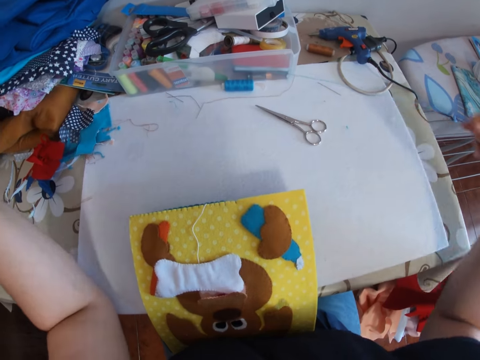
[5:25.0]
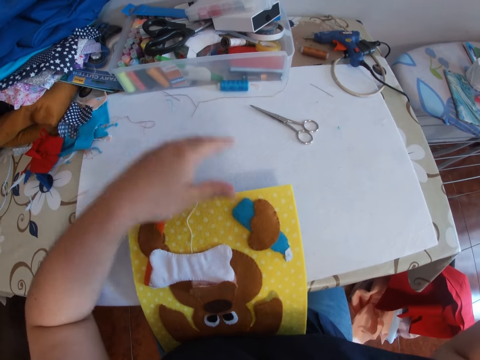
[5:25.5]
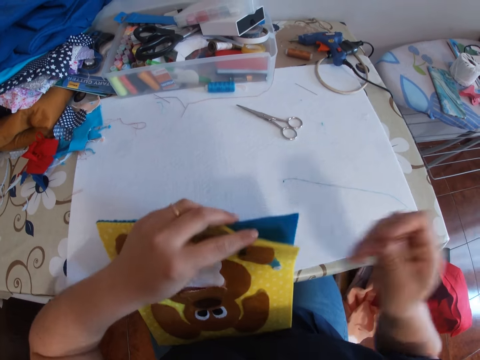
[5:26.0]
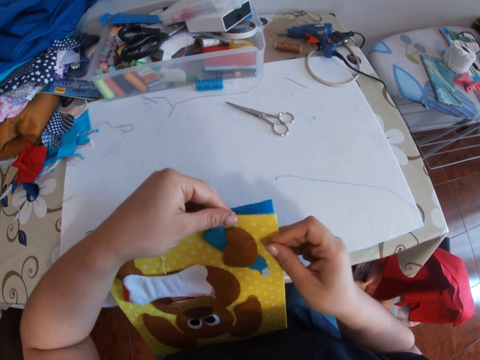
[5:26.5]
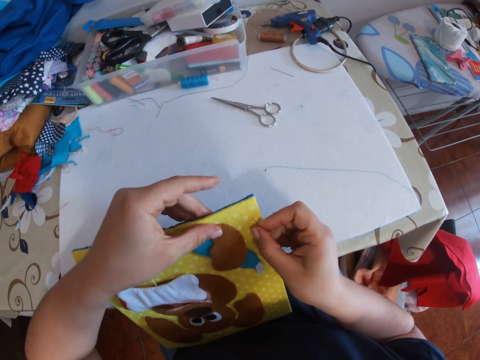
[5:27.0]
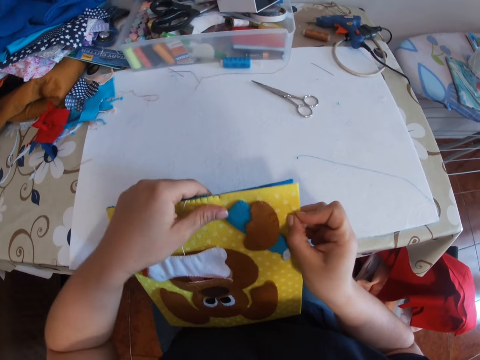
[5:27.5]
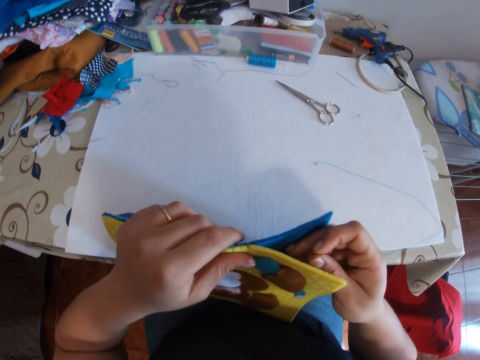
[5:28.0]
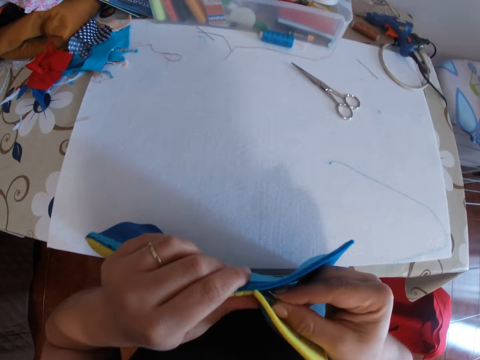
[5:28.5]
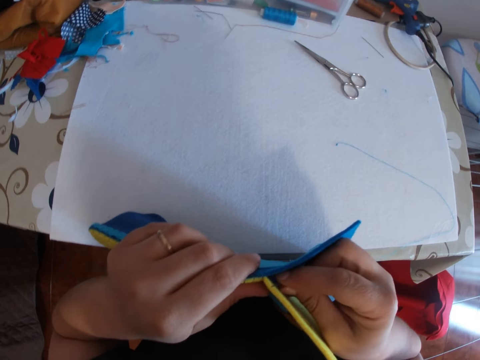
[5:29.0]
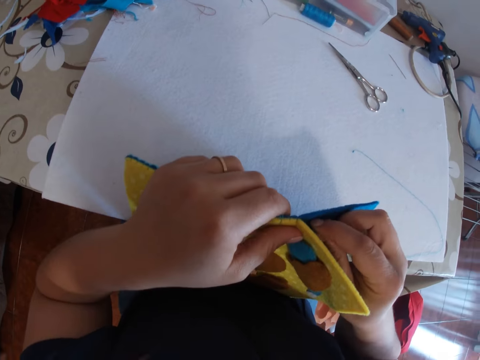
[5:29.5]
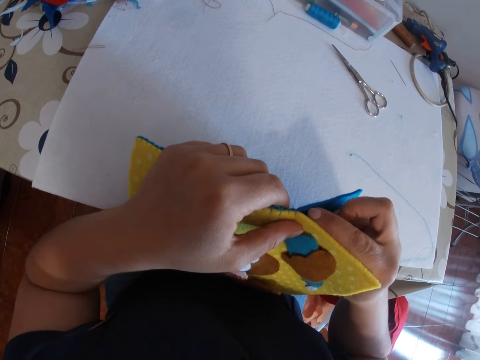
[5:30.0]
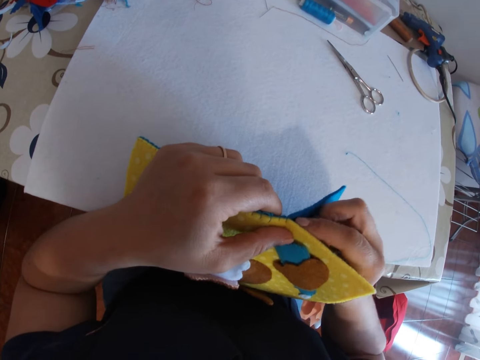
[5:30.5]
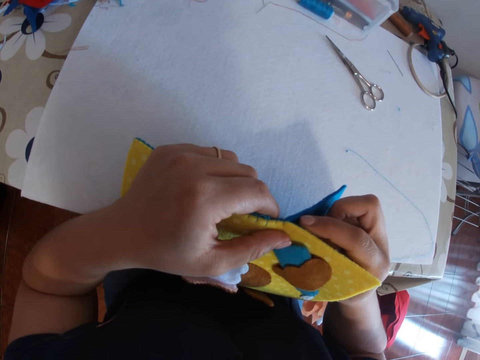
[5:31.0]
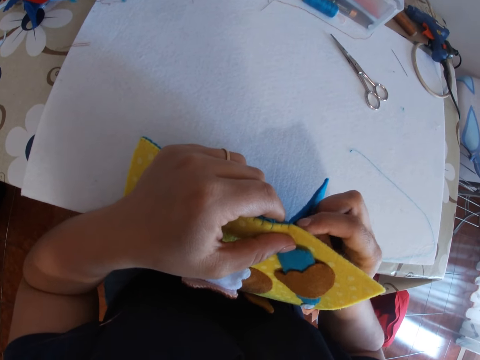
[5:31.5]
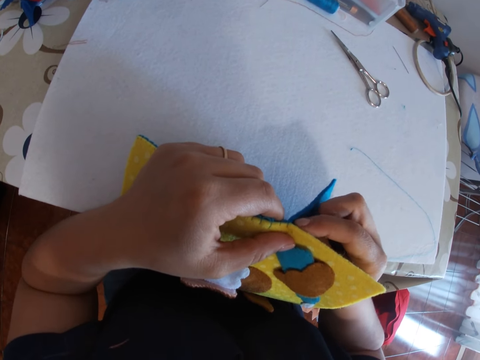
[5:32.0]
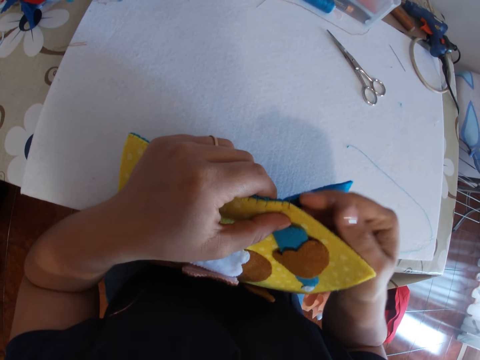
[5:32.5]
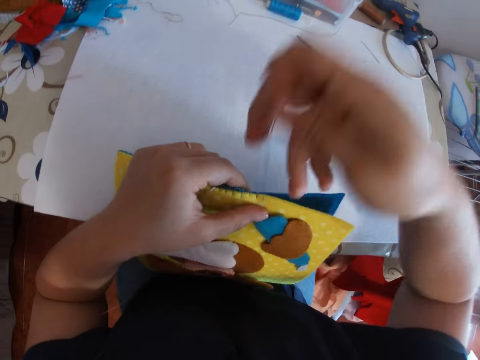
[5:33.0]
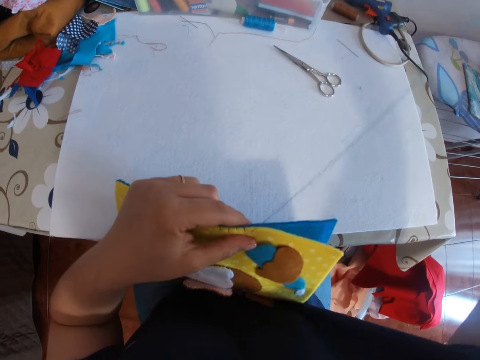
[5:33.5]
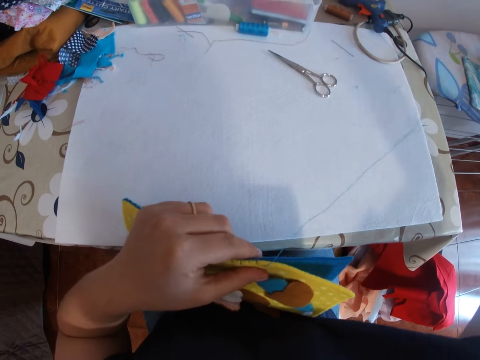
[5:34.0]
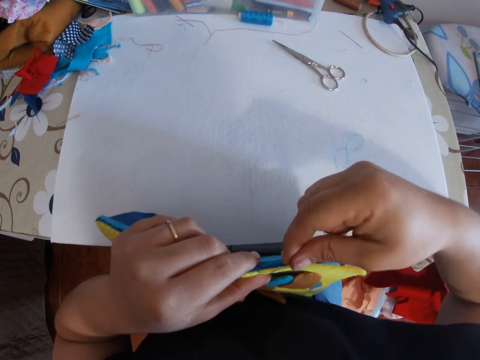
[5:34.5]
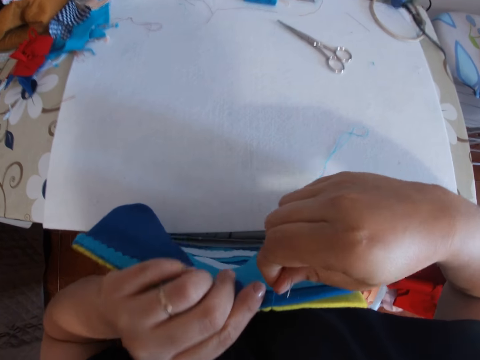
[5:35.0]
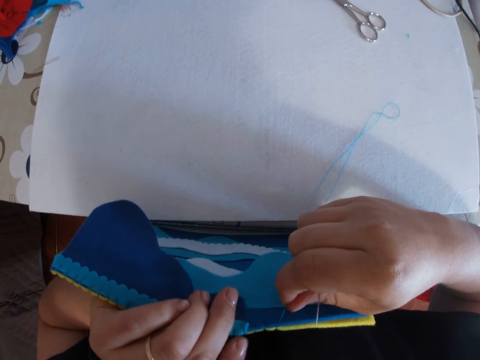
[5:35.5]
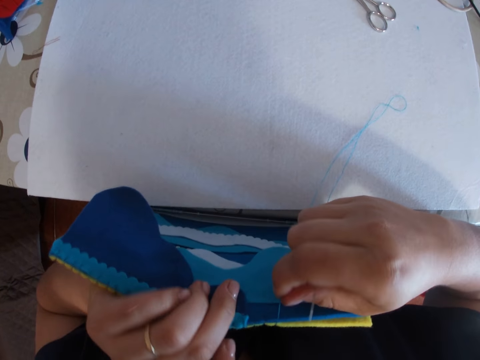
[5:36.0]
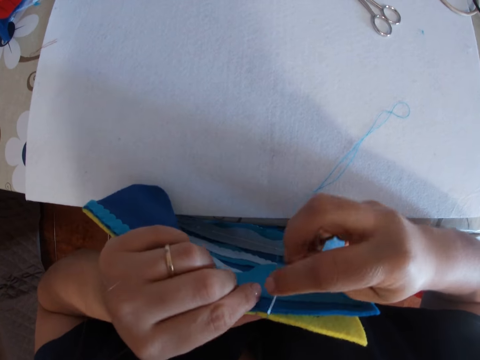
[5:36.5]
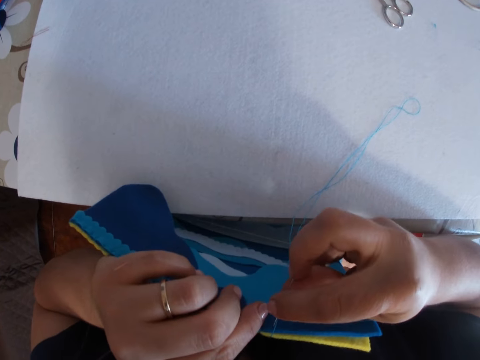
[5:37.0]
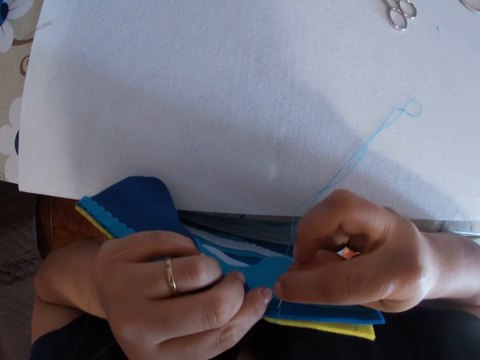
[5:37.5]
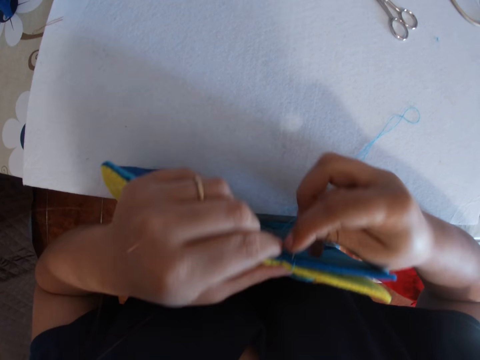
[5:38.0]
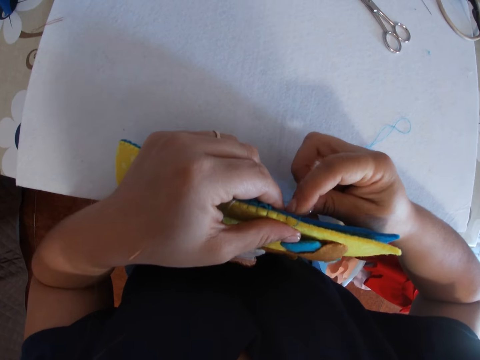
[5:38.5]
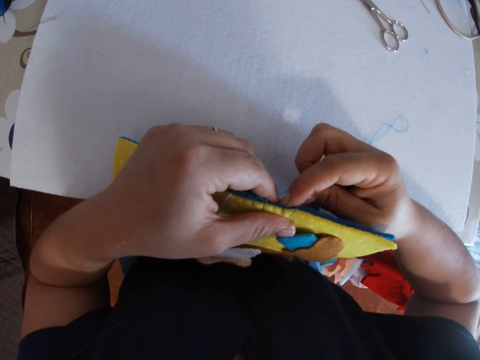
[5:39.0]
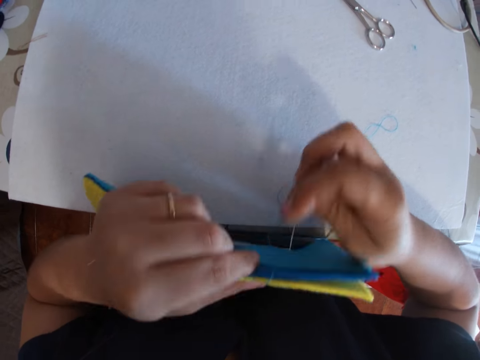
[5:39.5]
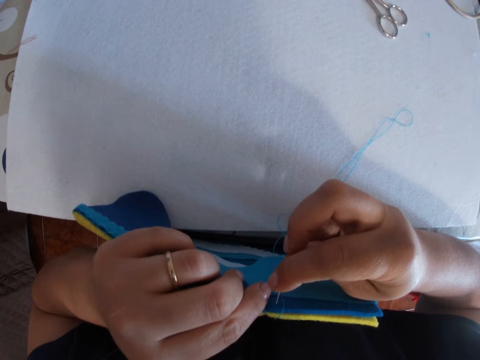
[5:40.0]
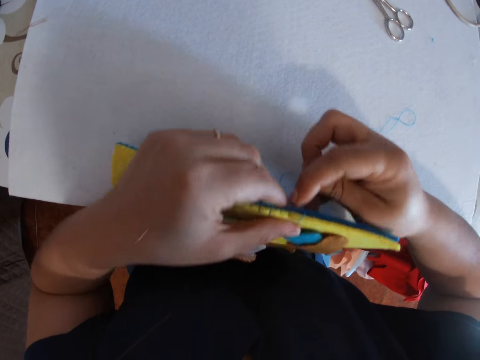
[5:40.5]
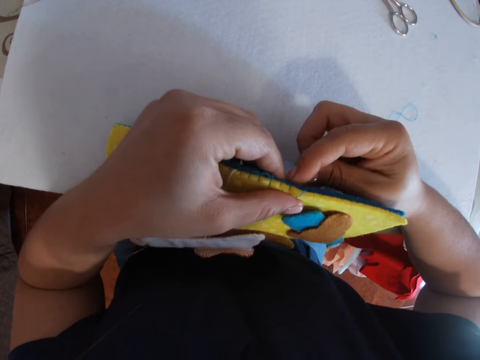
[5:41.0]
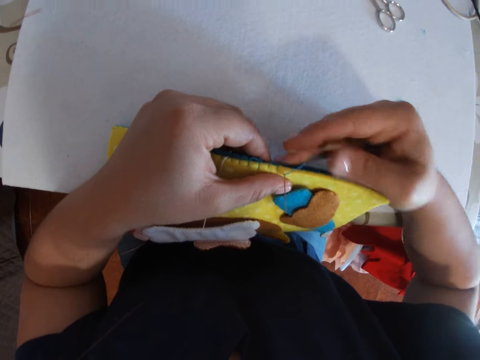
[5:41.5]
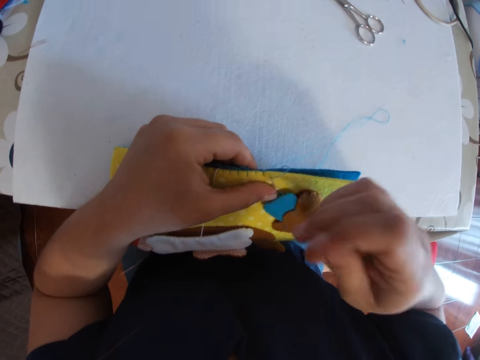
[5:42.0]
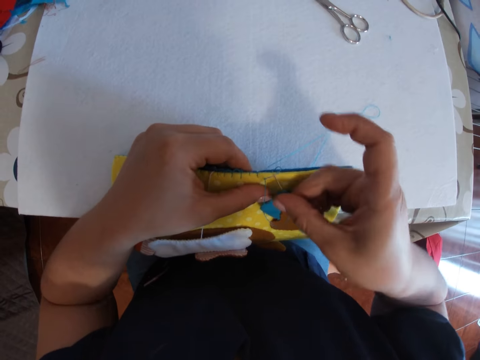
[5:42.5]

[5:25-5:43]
The camera wearer picks up the piece of cloth or decoration. They continue sewing the piece of cloth. They insert the needle on the decoration. They sew the decoration.

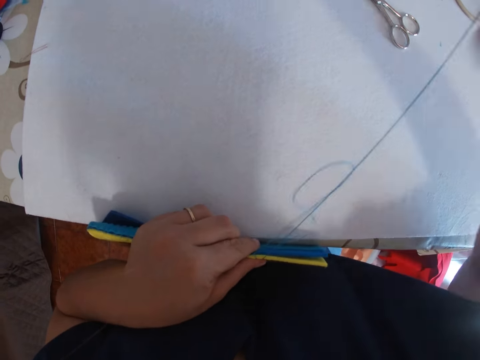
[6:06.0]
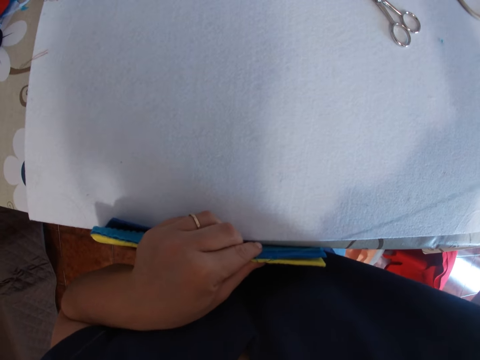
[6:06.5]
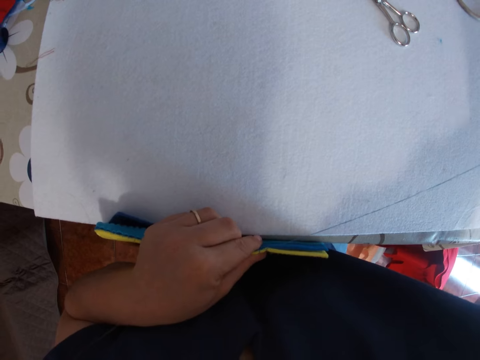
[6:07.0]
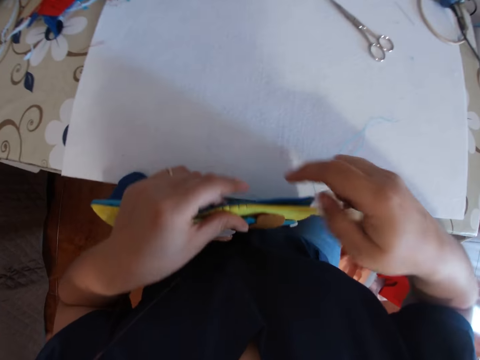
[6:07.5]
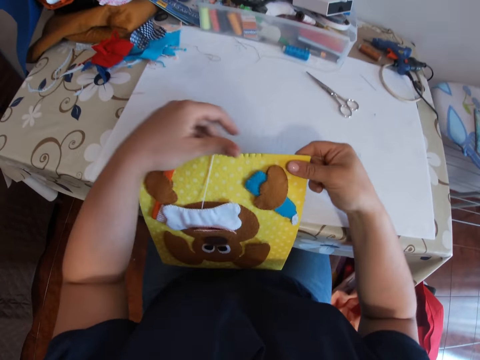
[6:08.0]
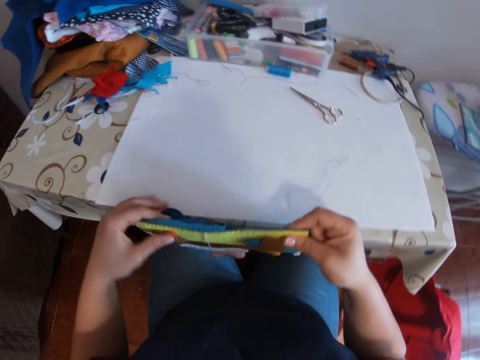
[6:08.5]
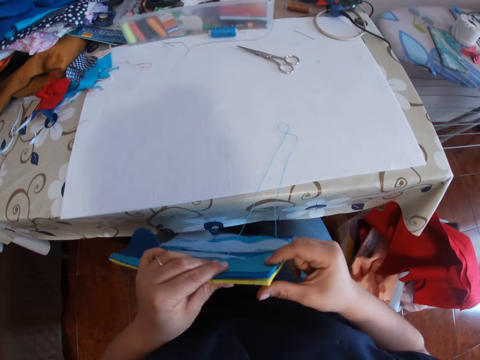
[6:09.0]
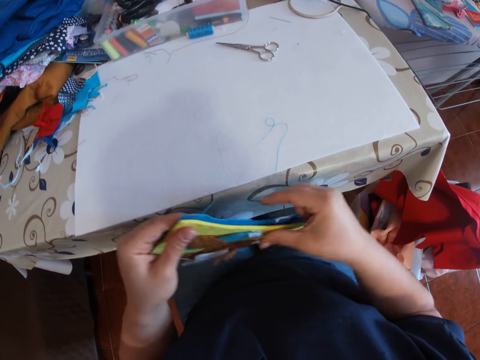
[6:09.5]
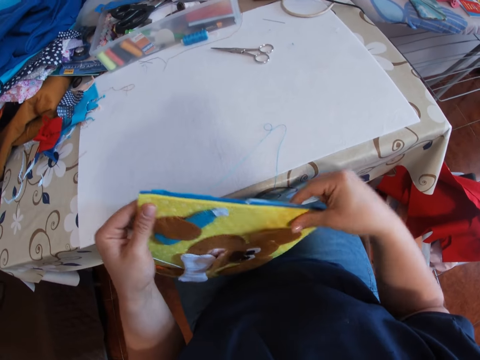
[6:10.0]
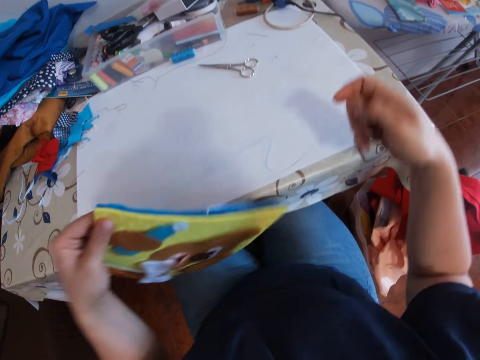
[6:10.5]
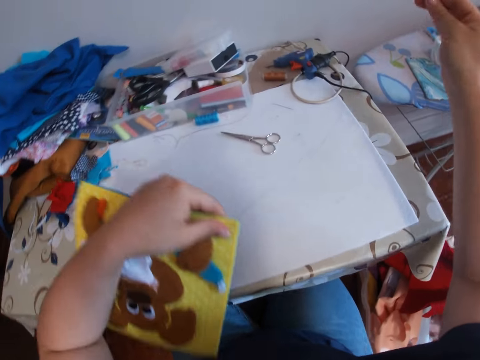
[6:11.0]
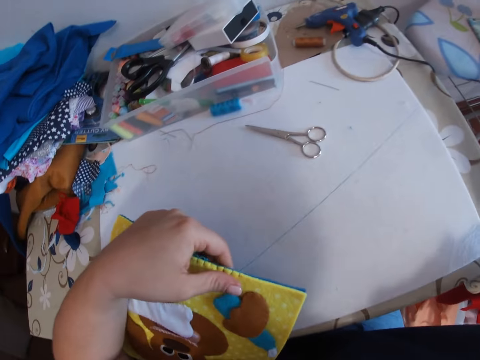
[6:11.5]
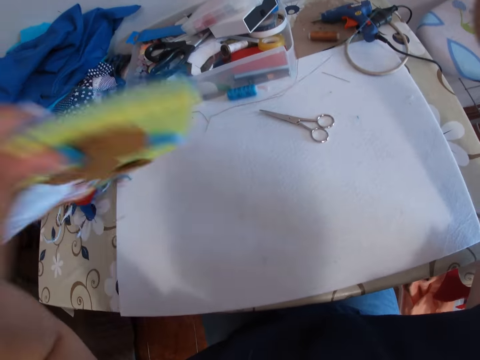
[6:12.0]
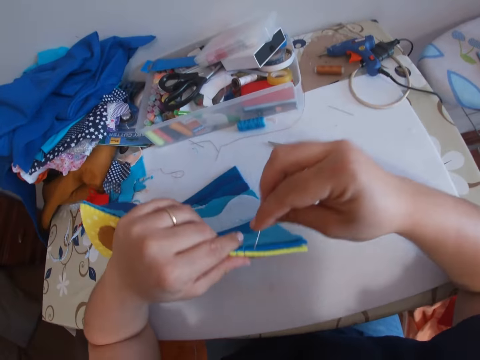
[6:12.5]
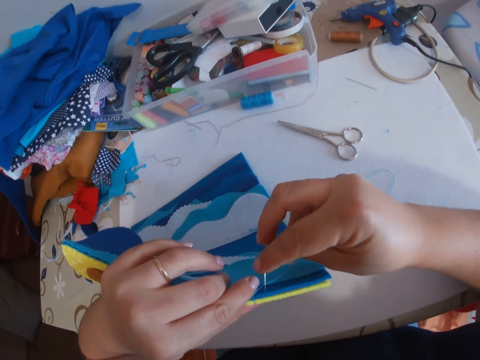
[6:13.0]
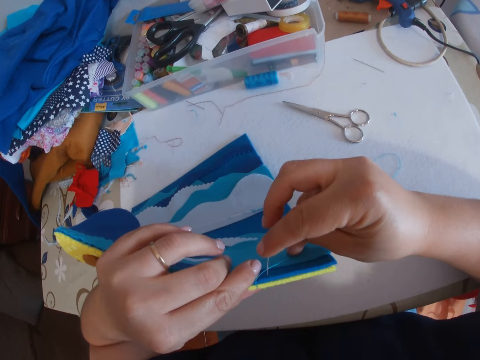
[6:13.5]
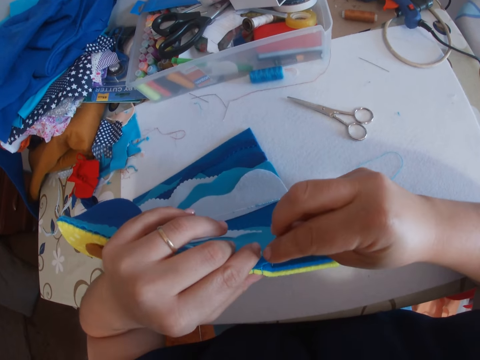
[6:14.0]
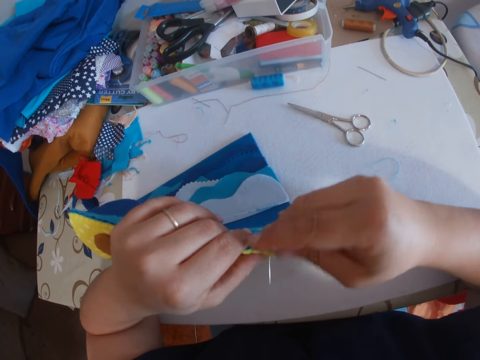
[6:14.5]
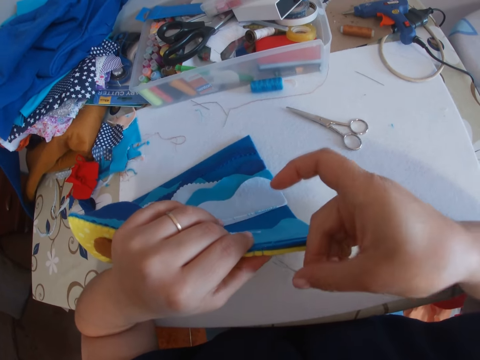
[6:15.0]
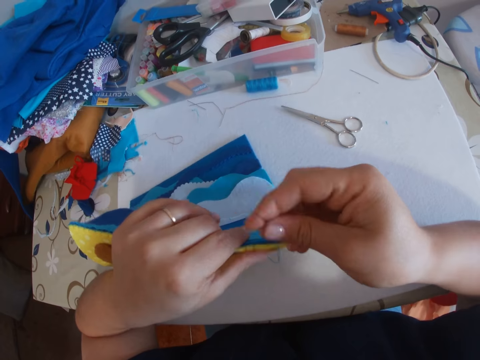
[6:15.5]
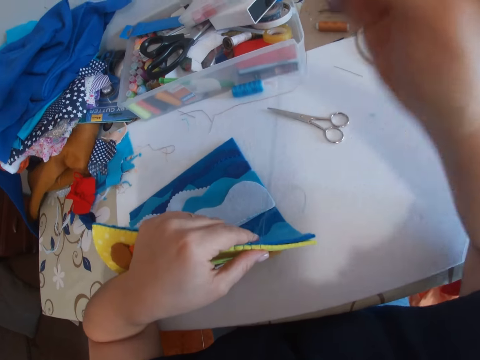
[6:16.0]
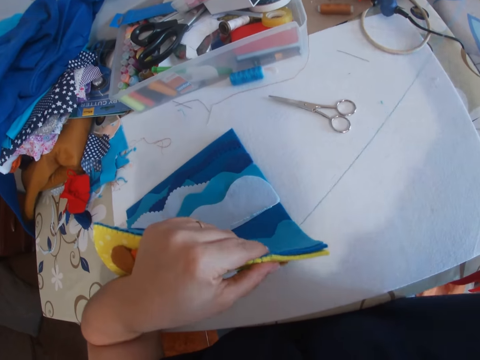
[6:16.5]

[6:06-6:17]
The camera wearer lifts up the decoration. They turn the decoration to its side. They return the decoration to its original position. They raise their hand. They place the piece of cloth on the table. They lower their hand. They continue sewing the piece of cloth.
